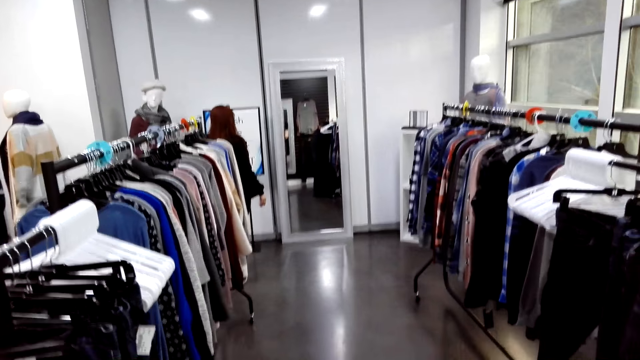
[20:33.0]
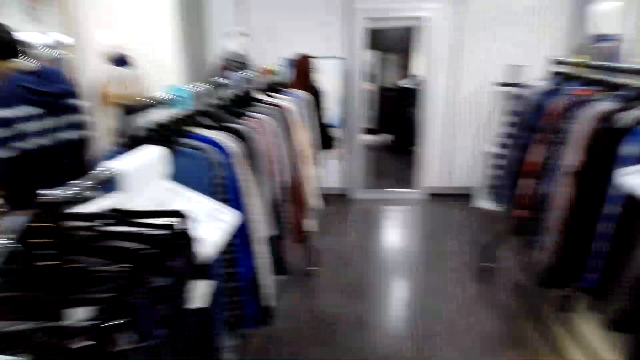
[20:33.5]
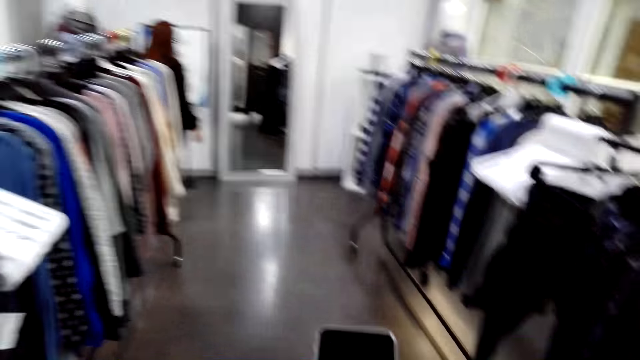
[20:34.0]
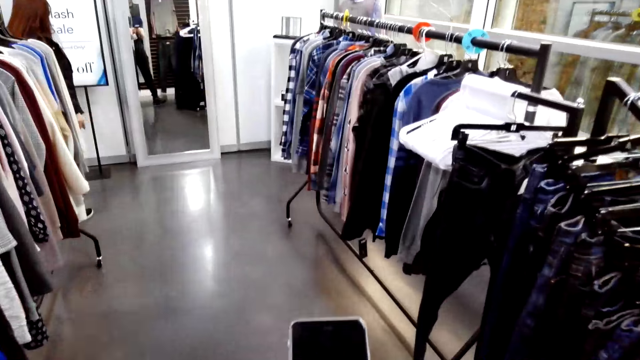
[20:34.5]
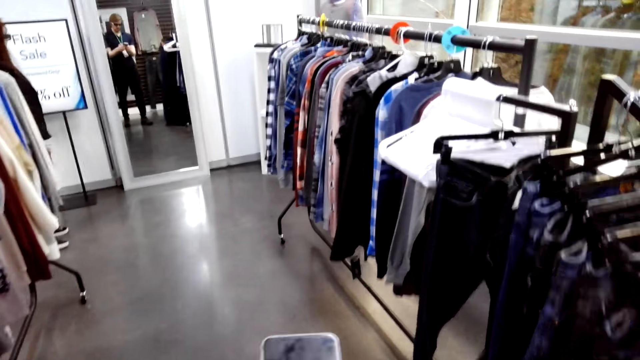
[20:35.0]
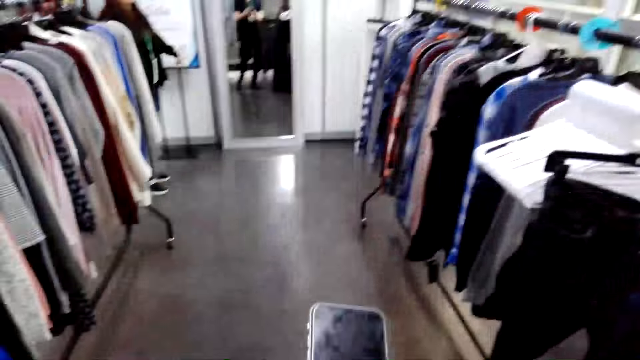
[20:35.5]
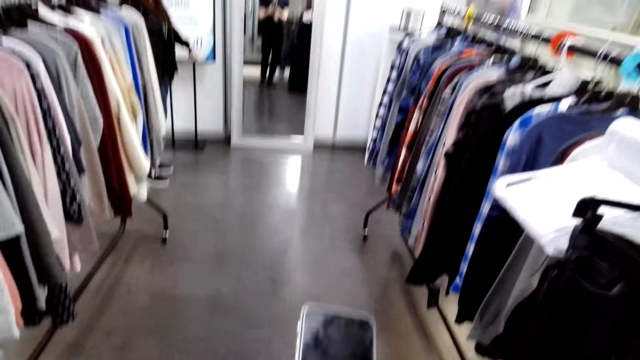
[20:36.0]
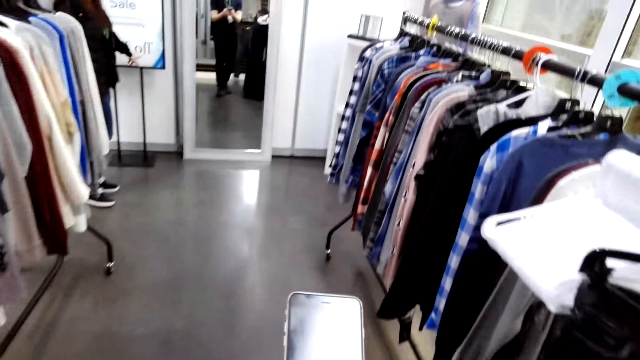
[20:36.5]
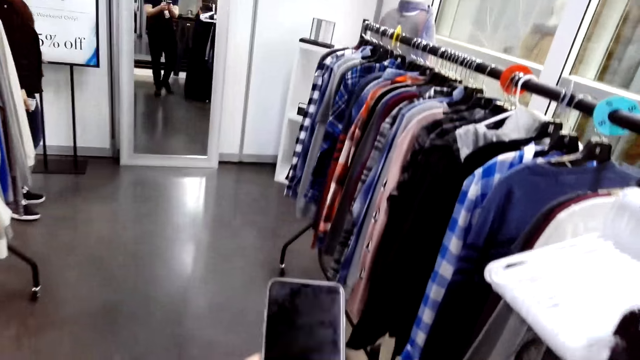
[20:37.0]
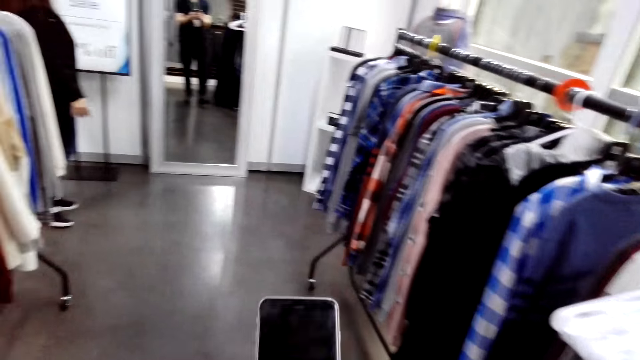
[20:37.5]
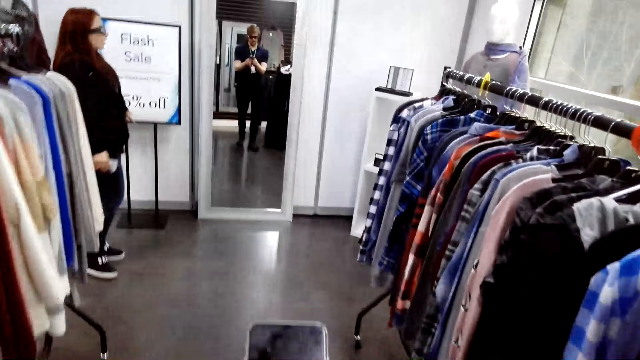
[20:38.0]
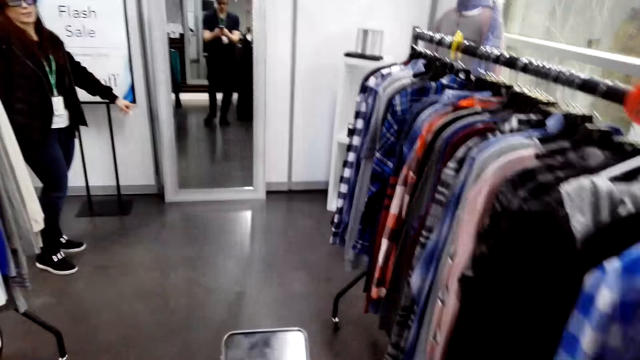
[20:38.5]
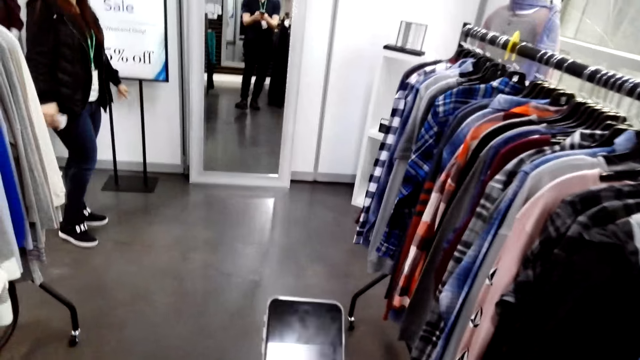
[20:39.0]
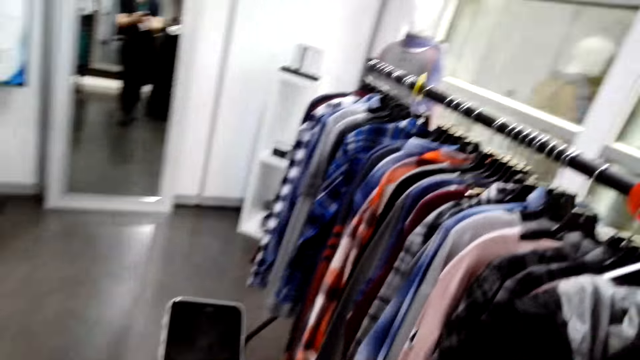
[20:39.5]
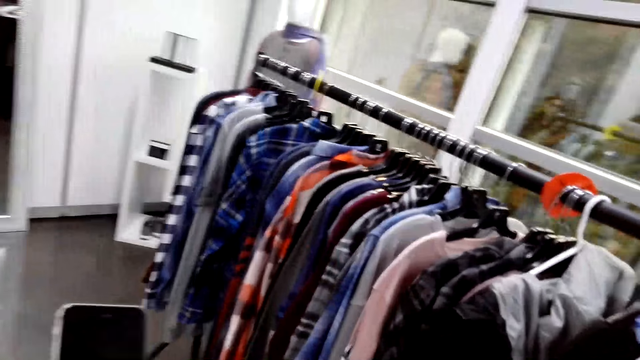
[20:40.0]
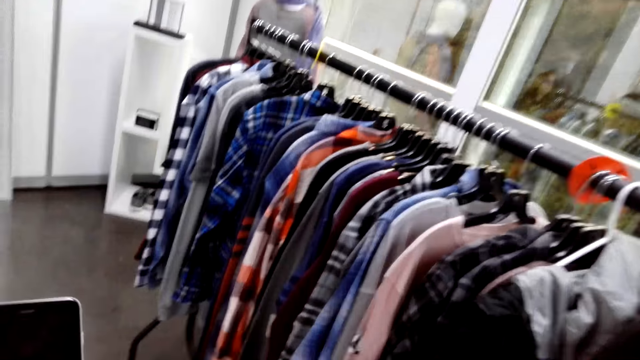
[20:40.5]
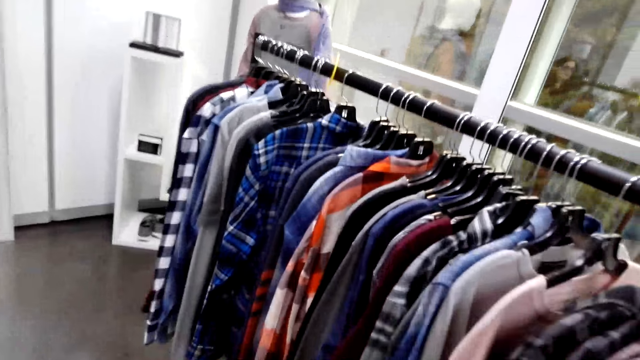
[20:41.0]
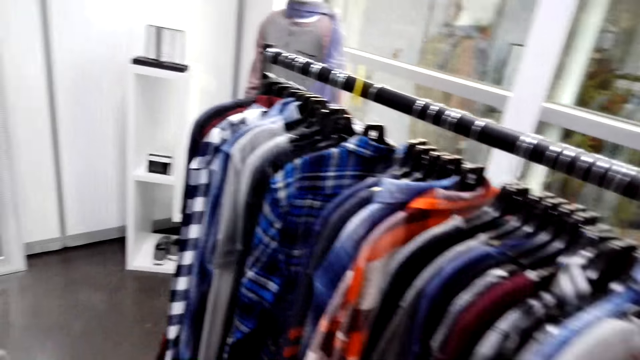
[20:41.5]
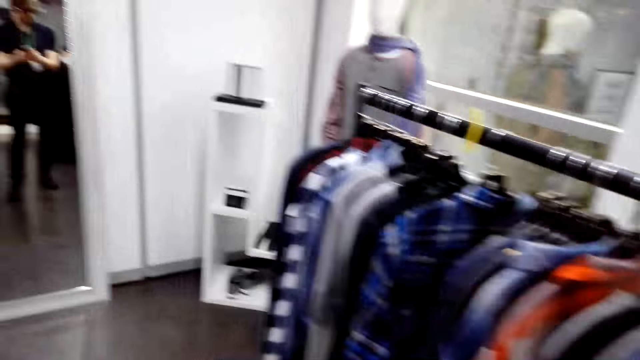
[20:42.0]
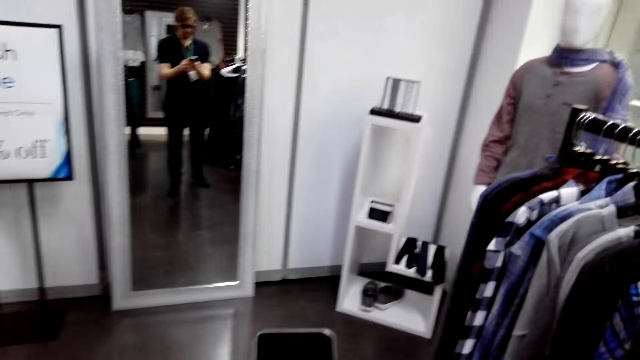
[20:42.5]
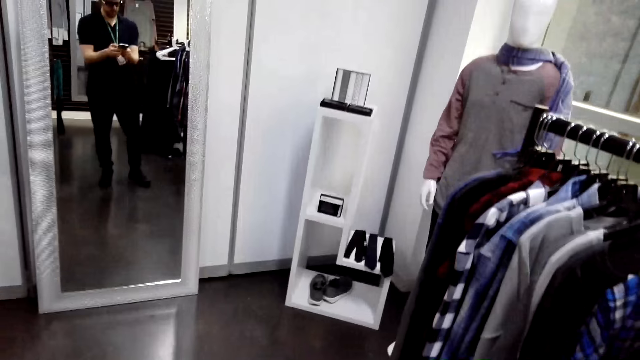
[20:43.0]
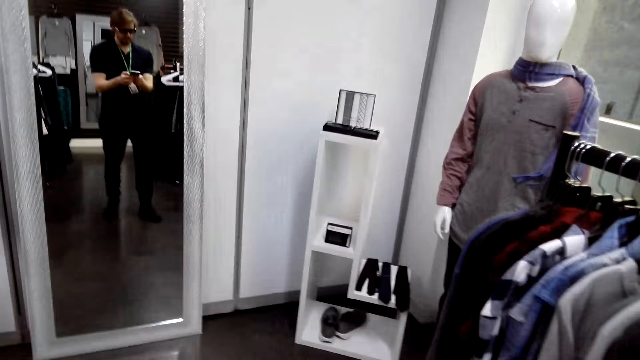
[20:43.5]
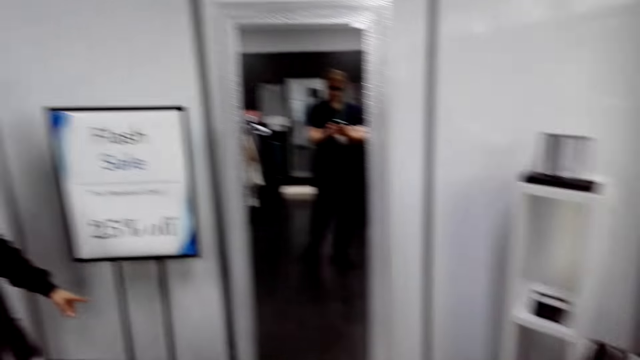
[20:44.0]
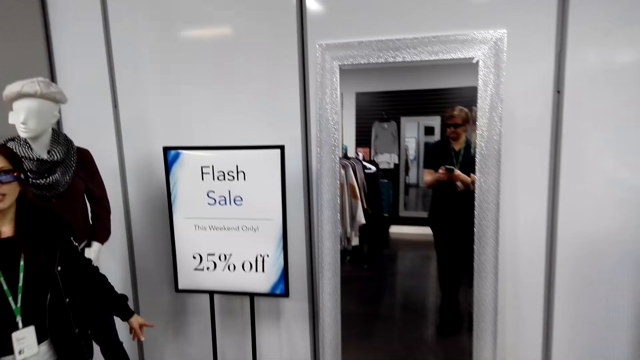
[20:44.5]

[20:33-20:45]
The camera wearer presses the phone. They walk in the cloth shop.

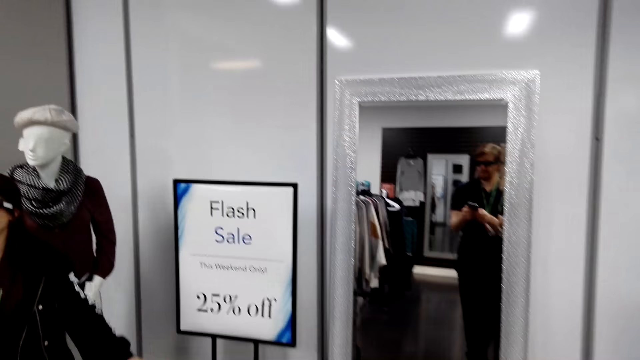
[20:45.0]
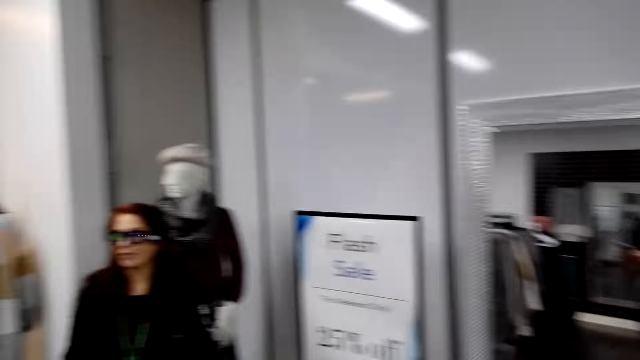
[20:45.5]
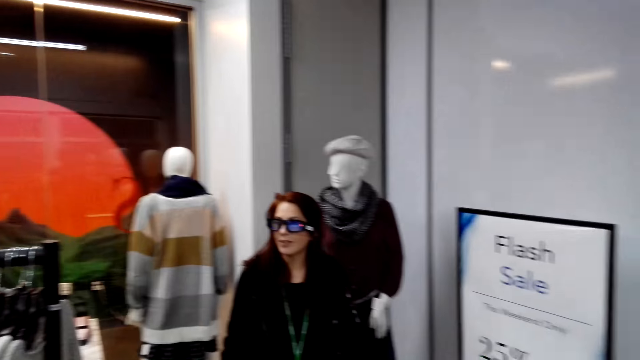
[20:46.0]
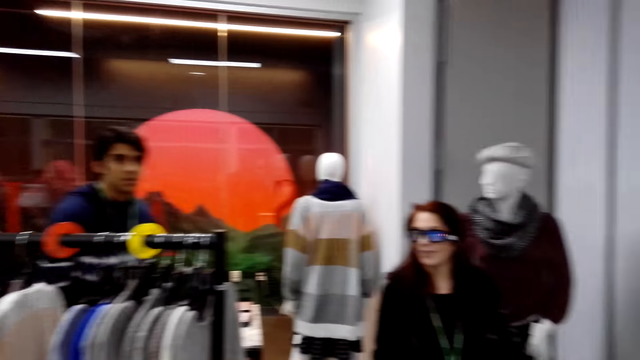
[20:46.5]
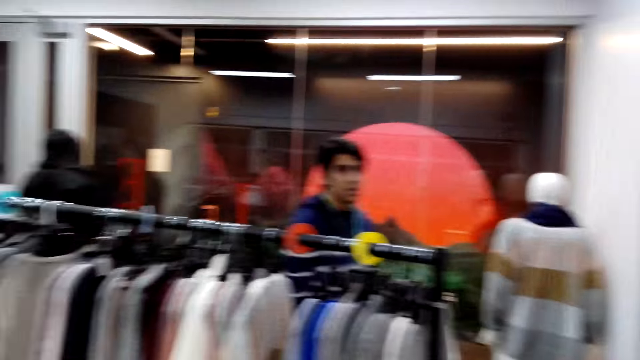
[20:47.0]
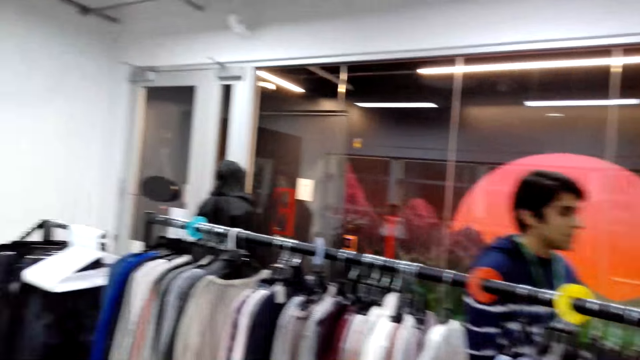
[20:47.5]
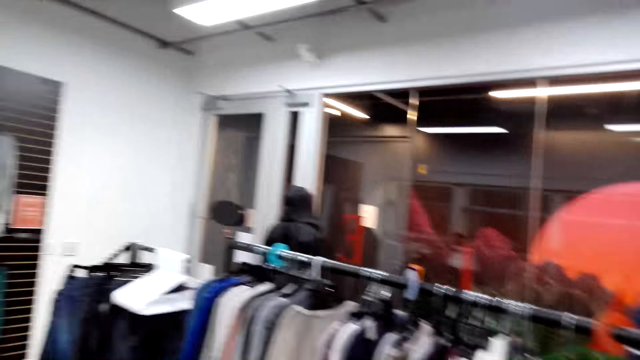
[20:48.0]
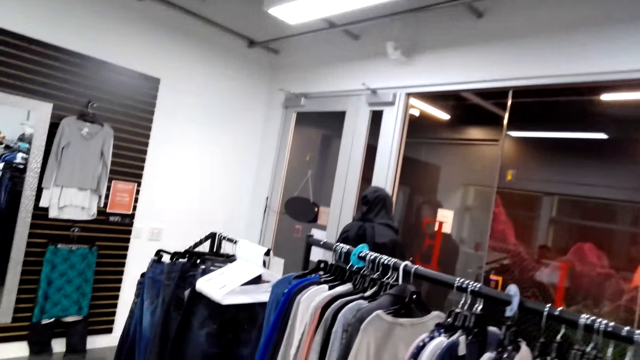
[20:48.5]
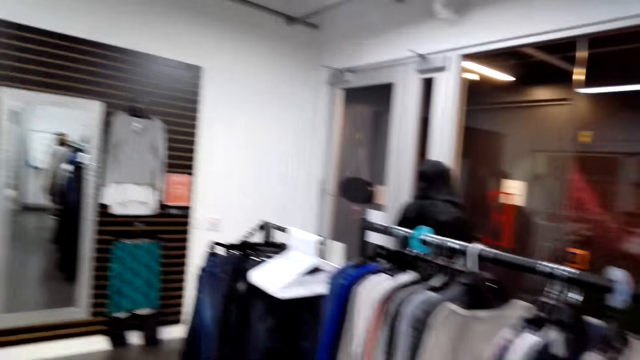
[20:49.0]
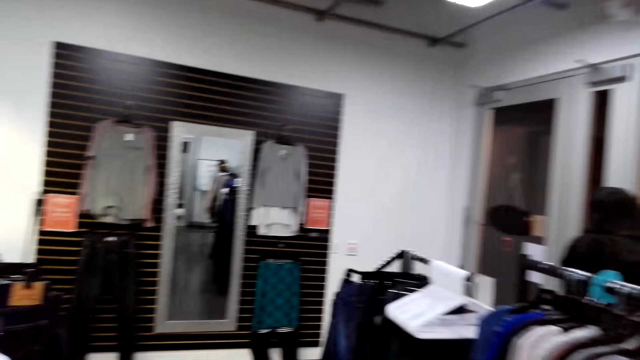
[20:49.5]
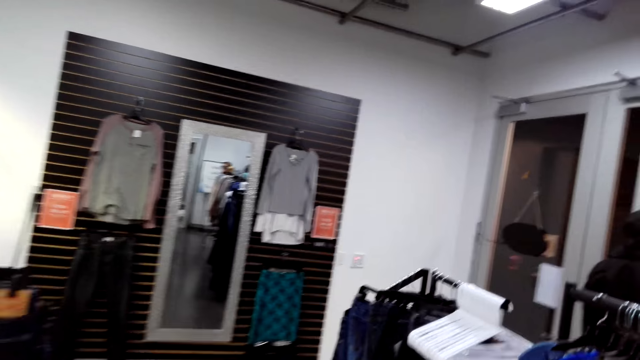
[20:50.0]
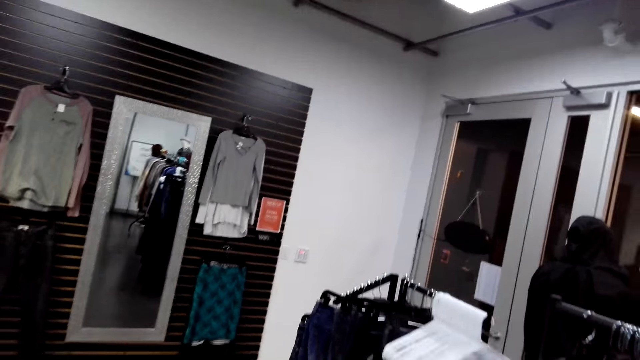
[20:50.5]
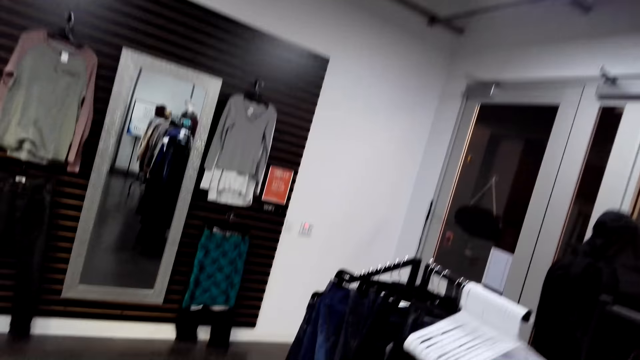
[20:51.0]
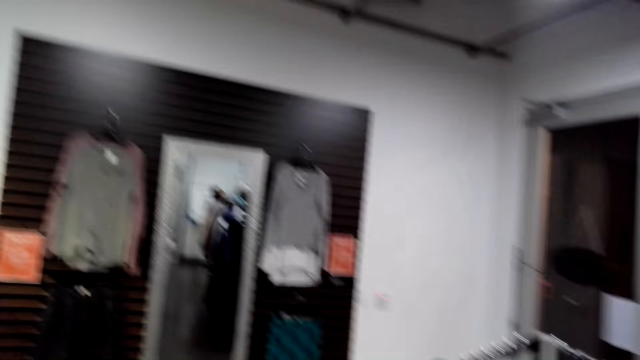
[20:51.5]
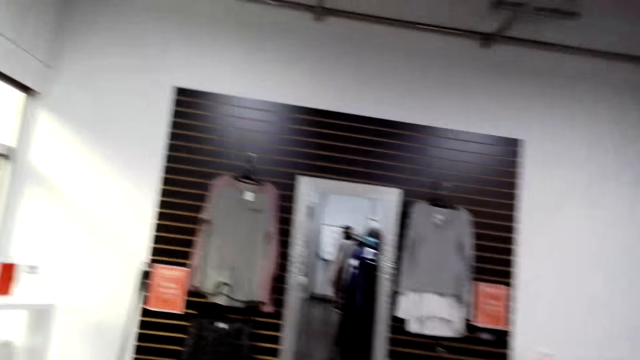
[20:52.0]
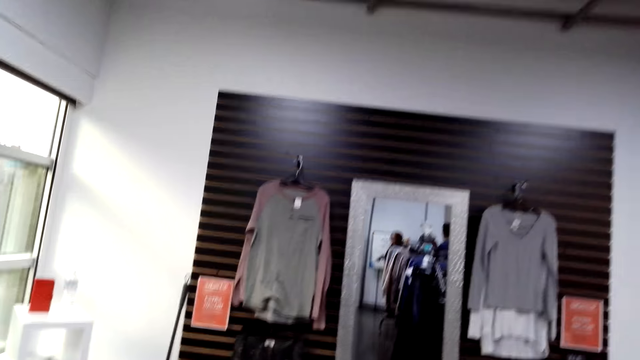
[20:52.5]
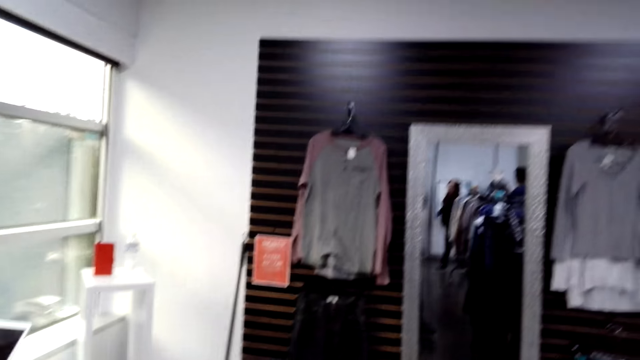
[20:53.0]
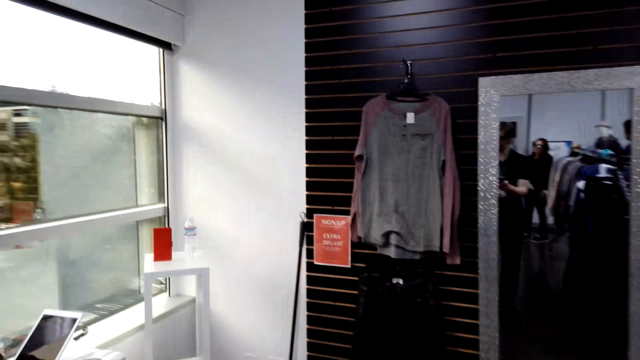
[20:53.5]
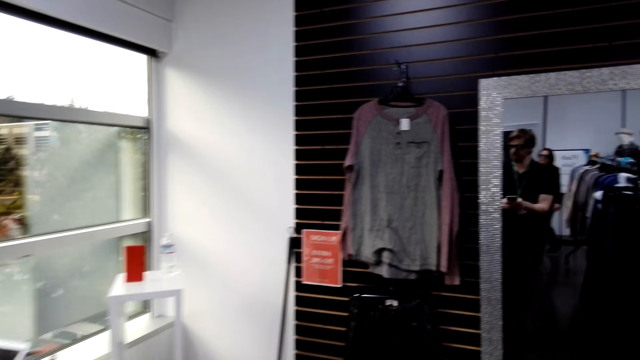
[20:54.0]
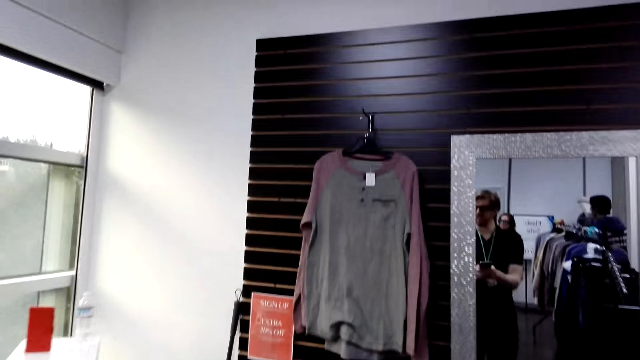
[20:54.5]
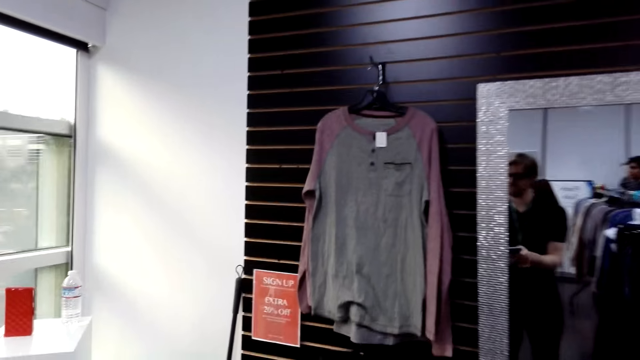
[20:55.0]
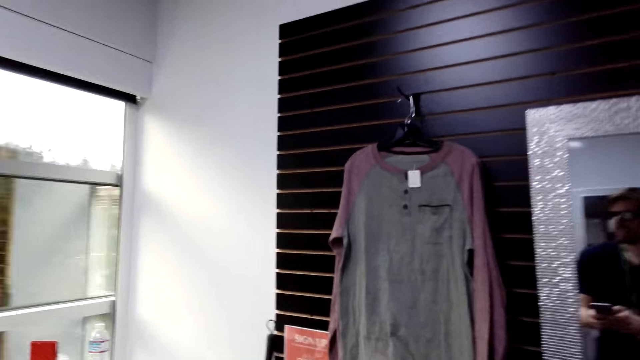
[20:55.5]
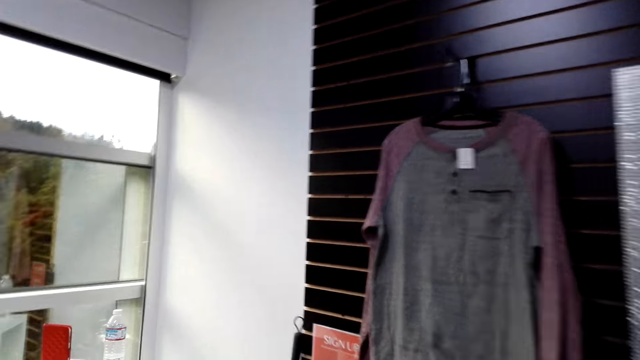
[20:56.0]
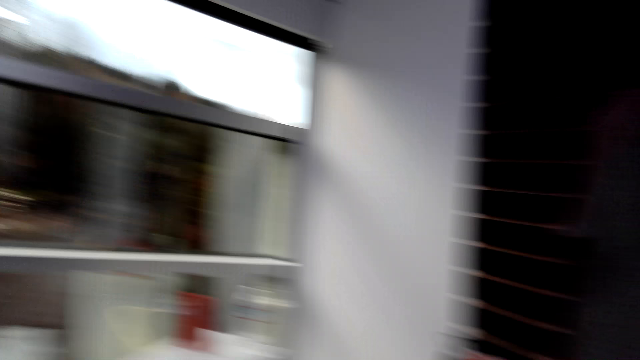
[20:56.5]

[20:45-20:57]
A woman stands in the cloth shop. A man stands at the cloth shop. The camera wearer walks in the cloth shop.
